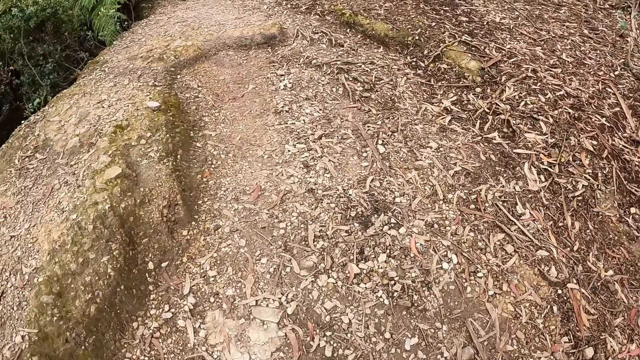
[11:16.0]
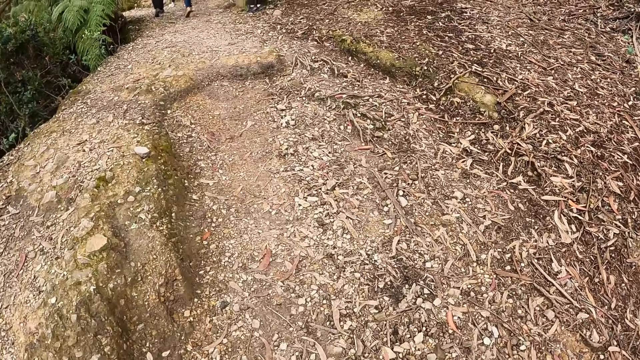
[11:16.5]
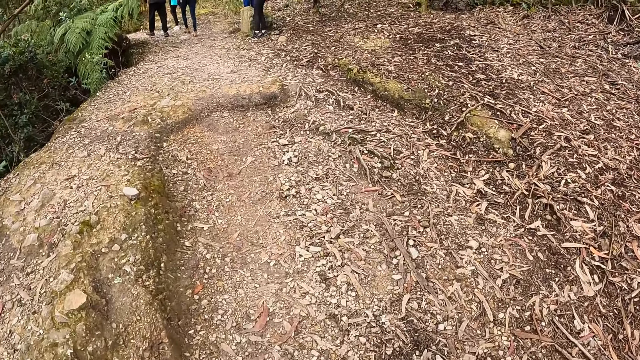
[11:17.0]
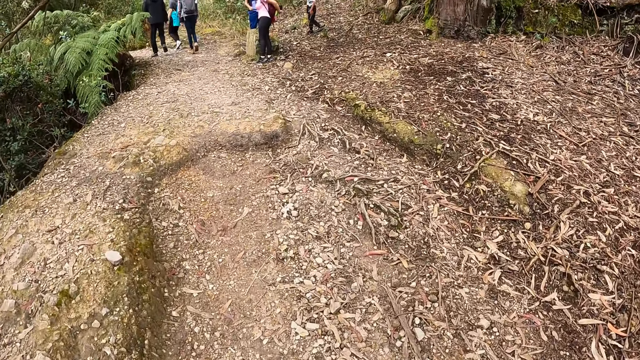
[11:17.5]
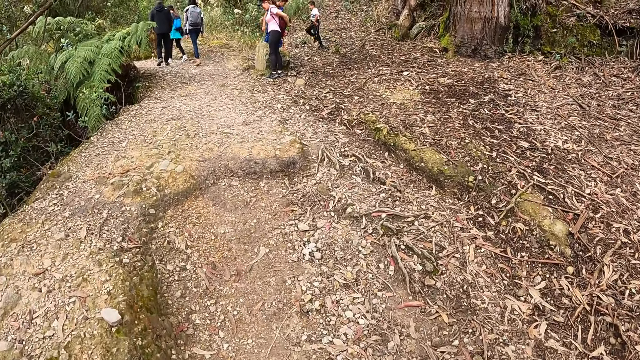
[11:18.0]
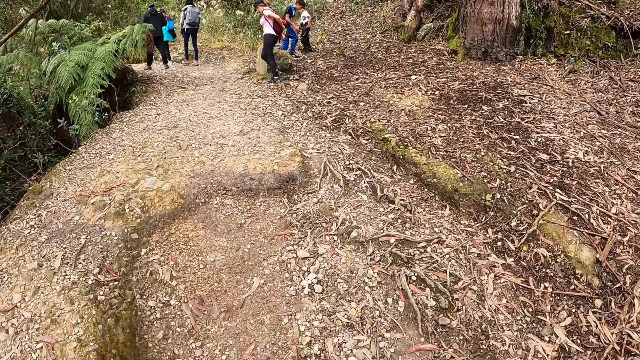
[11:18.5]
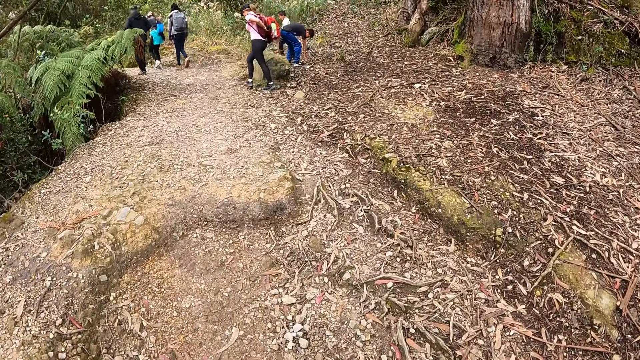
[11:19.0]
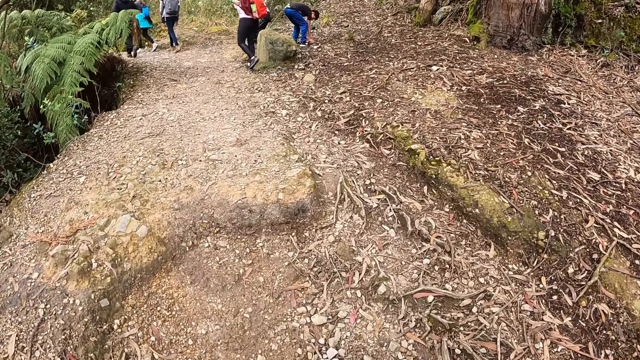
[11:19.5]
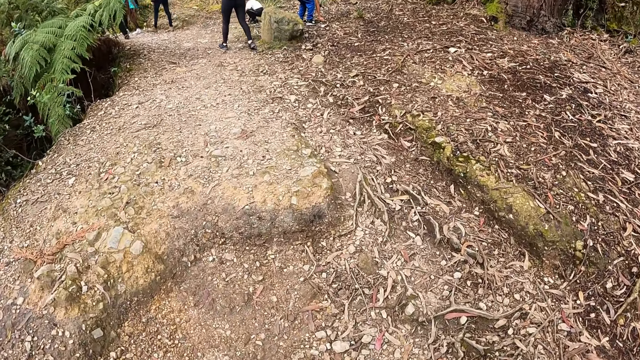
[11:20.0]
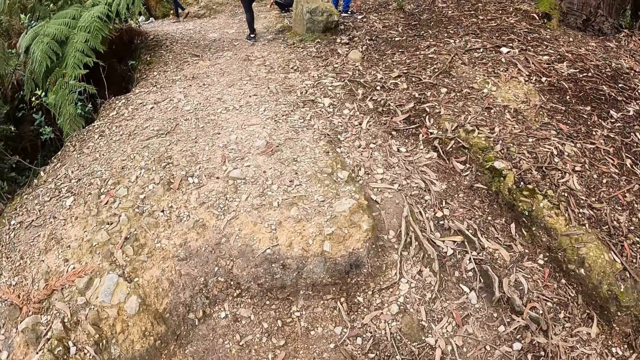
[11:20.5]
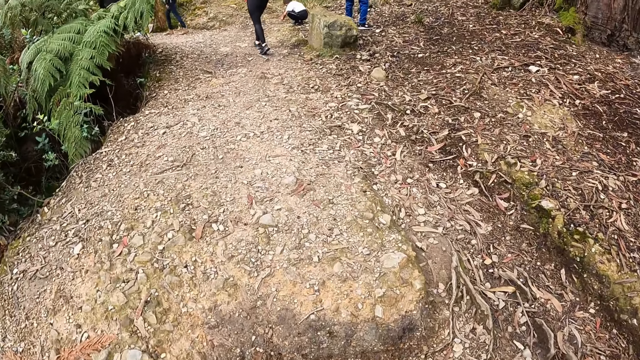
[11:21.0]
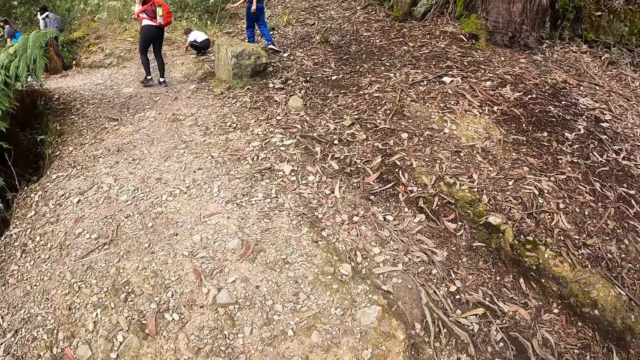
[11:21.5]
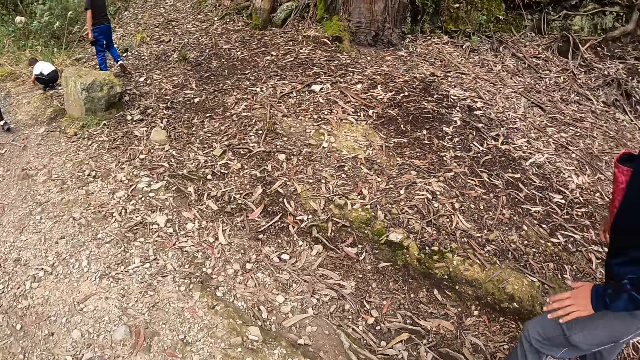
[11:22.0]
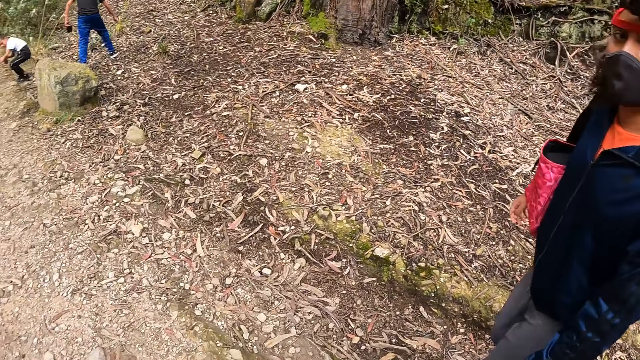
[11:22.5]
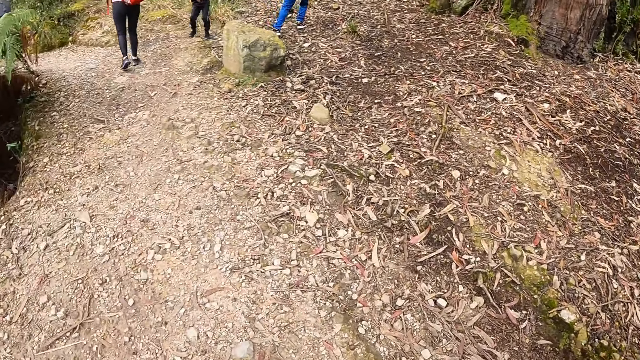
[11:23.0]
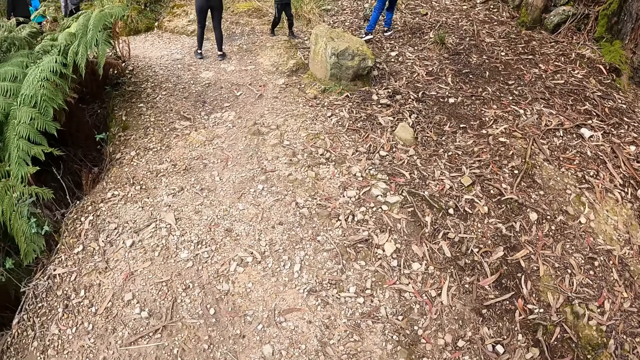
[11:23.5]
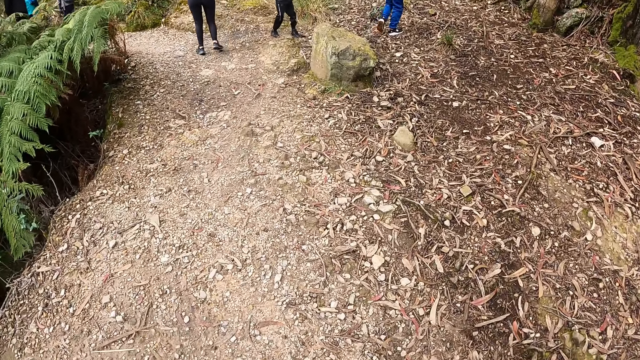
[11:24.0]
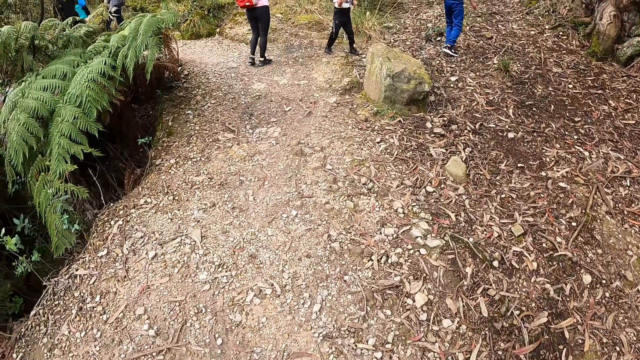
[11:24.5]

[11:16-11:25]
A boy and another boy walk ahead of the camera wearer. The first boy picks a stone on the ground with his right hand. A woman walks ahead of the camera wearer. The other boy picks a stone on the ground with his right hand.

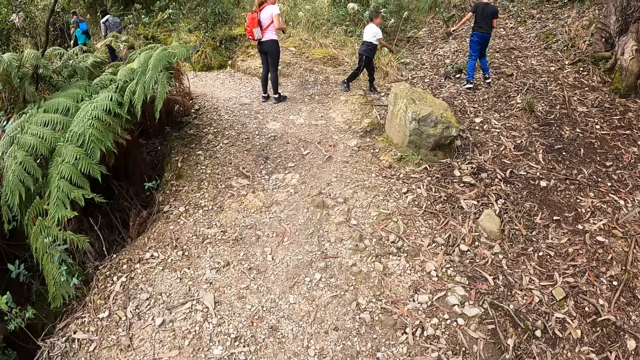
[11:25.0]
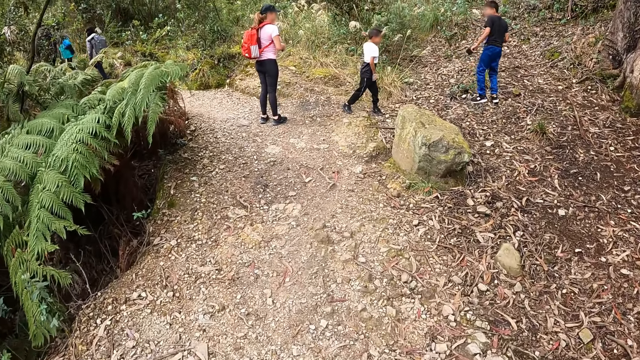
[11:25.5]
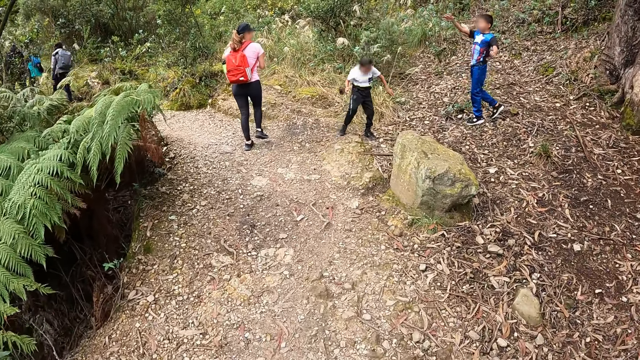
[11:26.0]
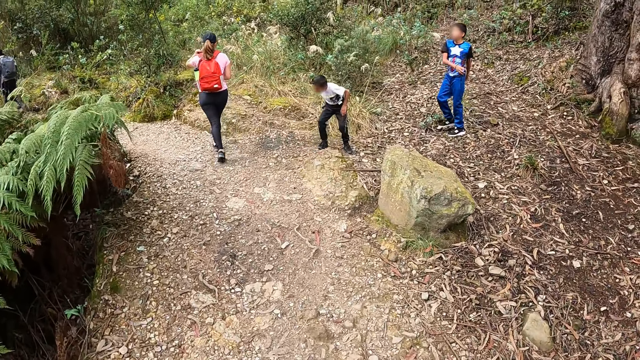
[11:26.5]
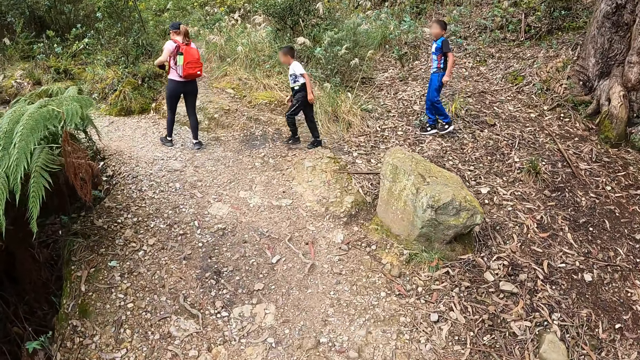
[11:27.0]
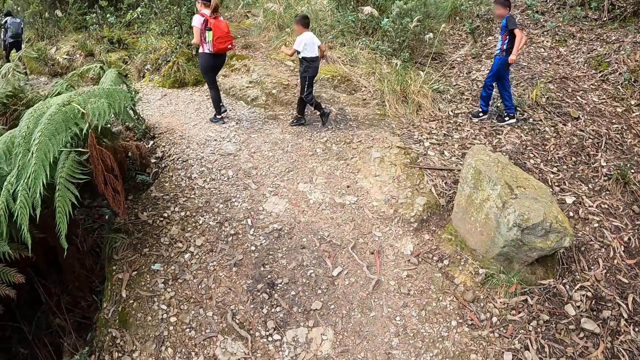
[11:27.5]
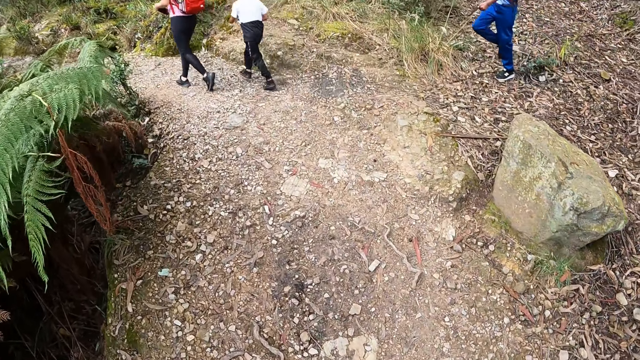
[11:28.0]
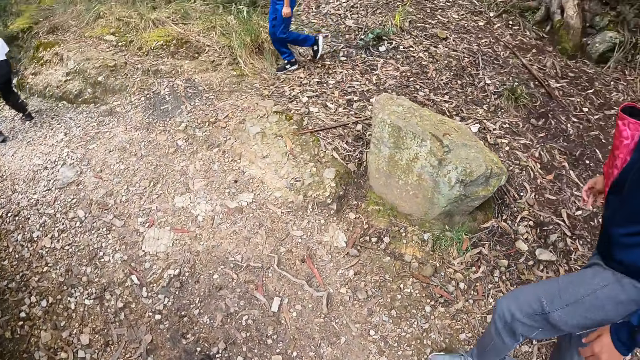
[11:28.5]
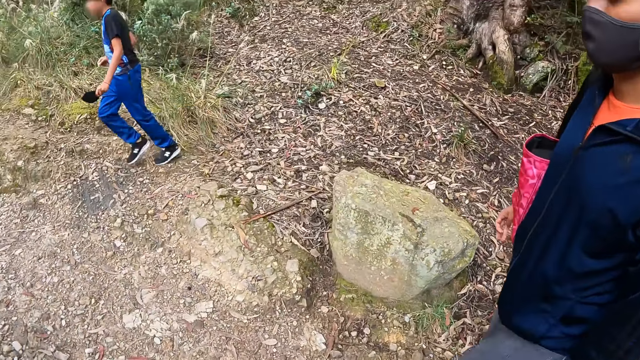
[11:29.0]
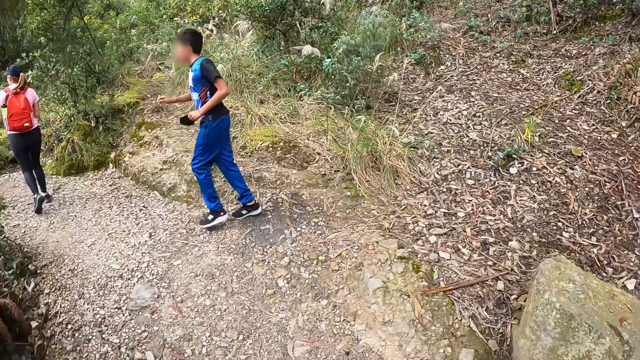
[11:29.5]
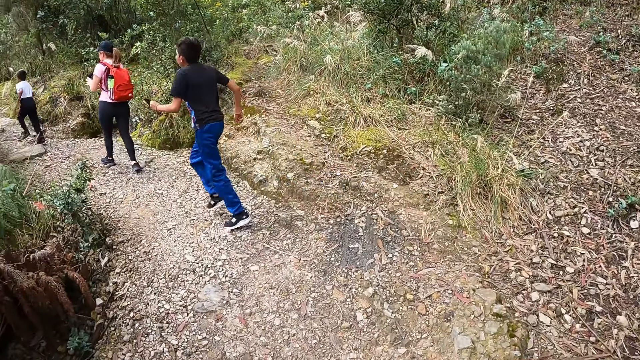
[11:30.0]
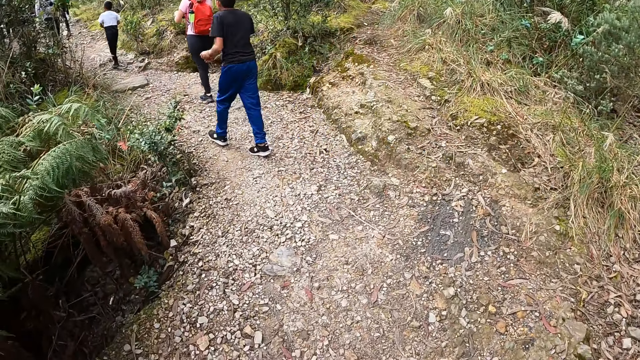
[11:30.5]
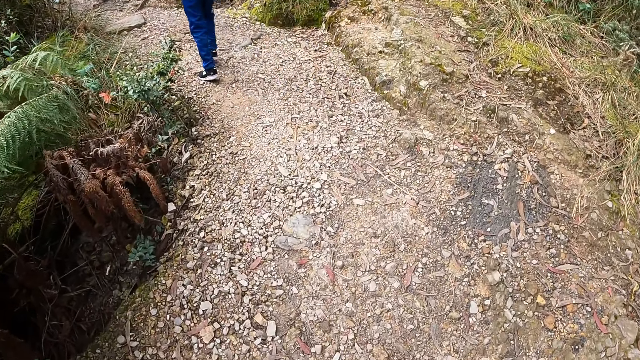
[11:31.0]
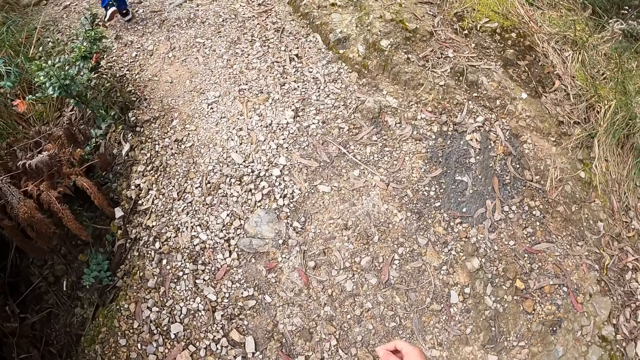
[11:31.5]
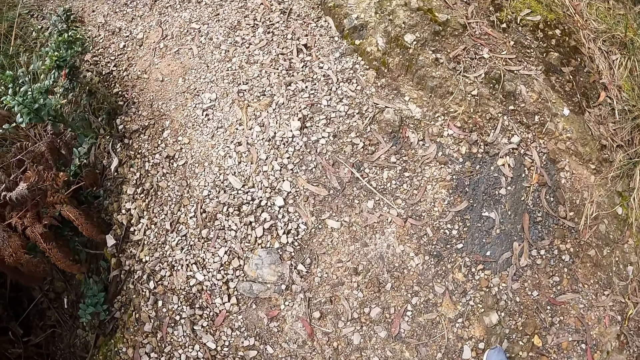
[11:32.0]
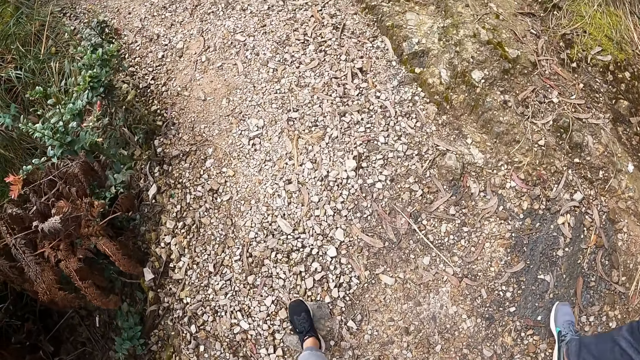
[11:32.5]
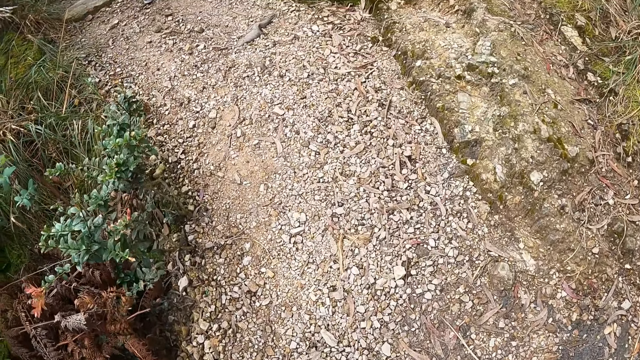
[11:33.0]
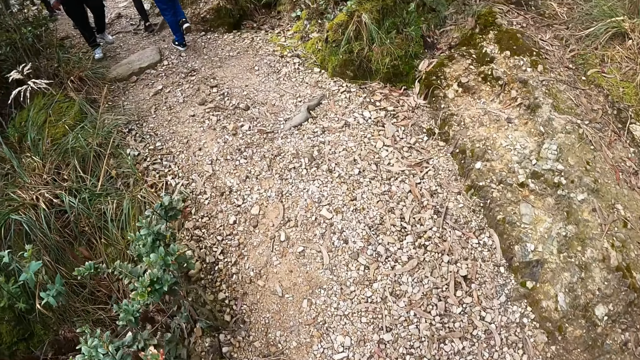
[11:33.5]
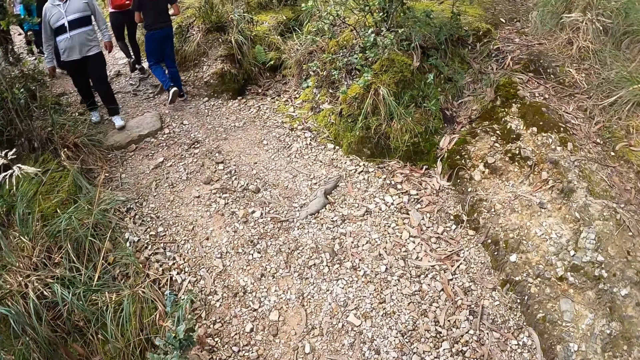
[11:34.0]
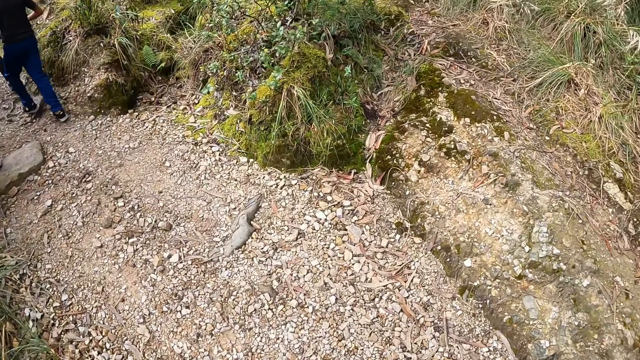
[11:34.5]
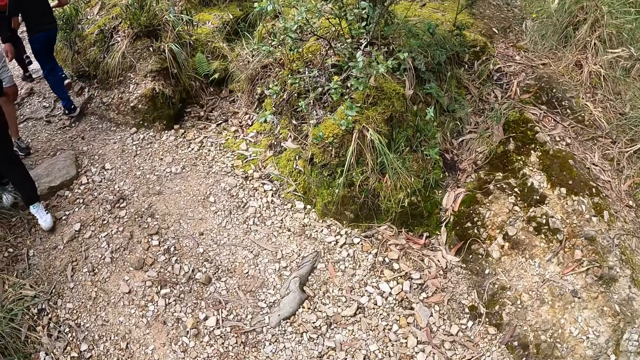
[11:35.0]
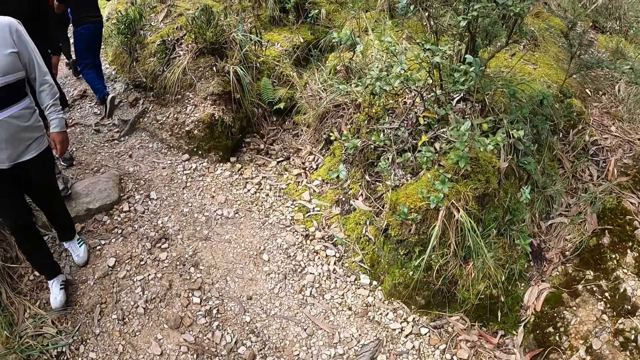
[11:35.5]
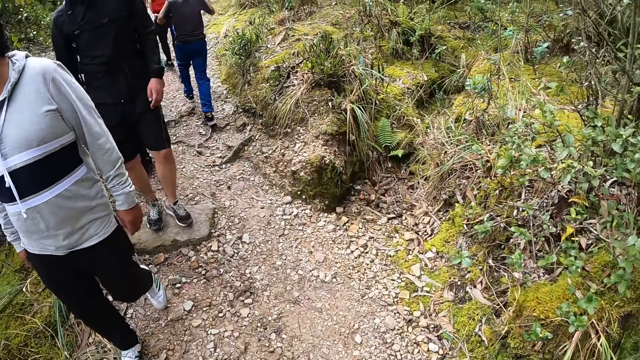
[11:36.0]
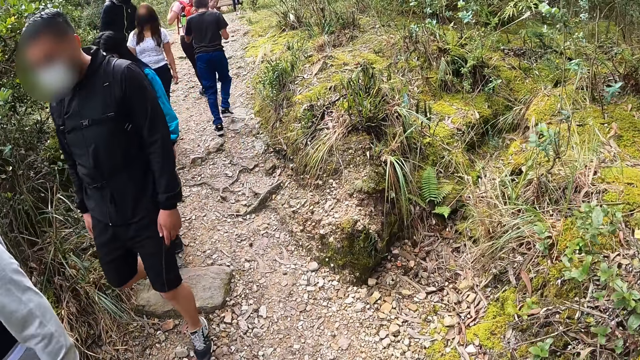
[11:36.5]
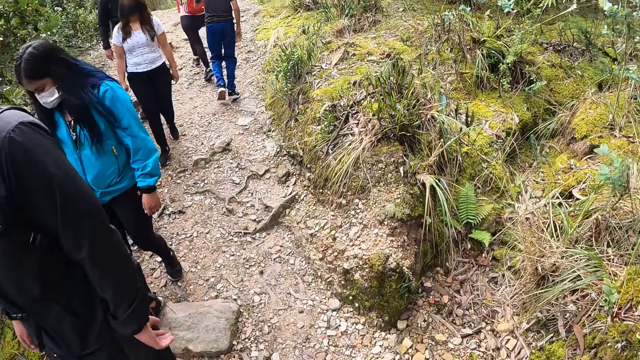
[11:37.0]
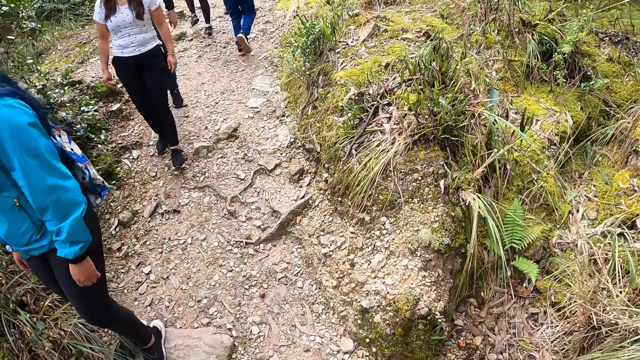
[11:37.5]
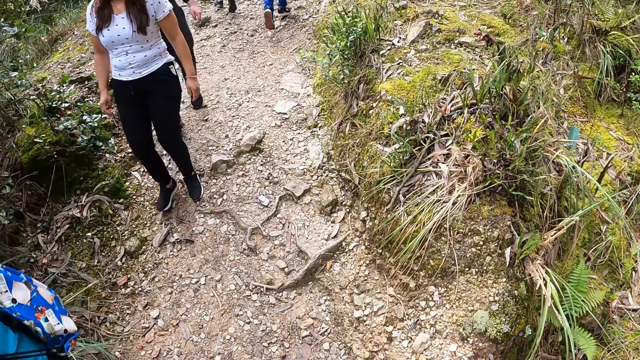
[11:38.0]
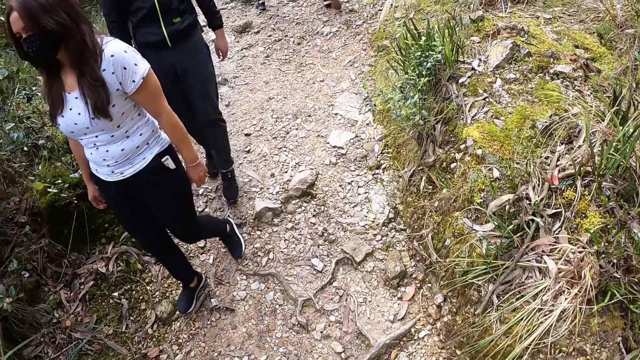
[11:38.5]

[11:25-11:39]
One boy throws the stone in his left hand. The boy walks in front of the camera wearer. The other boy walks in front of the camera wearer. A woman walks past the camera wearer. A man walks past the camera wearer. Another woman walks past the camera wearer.
